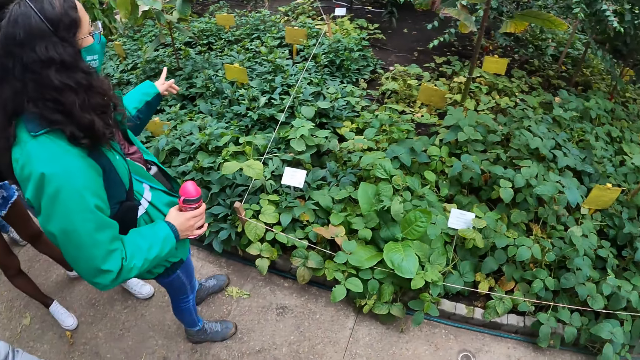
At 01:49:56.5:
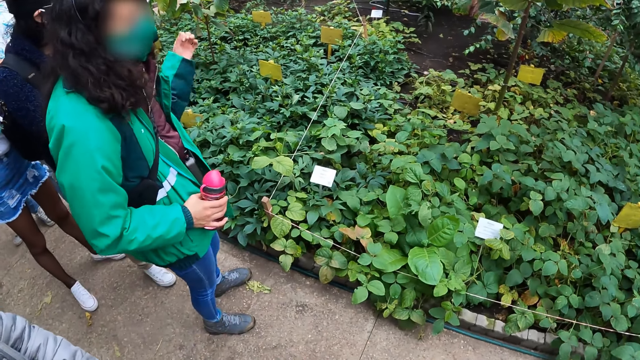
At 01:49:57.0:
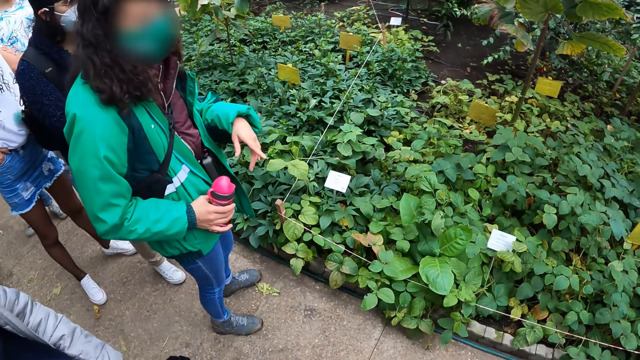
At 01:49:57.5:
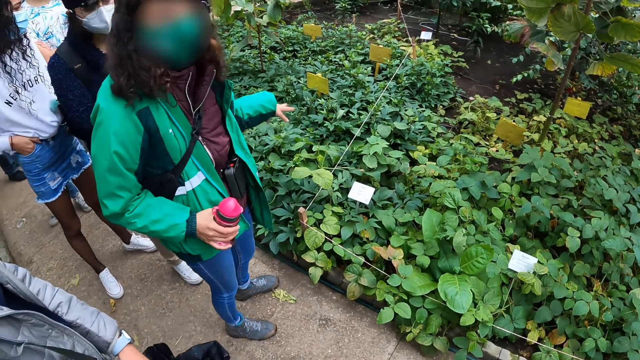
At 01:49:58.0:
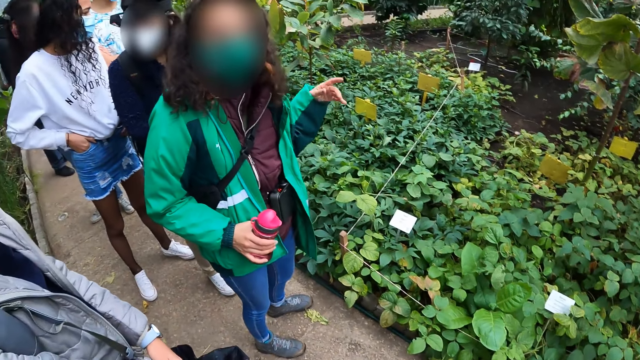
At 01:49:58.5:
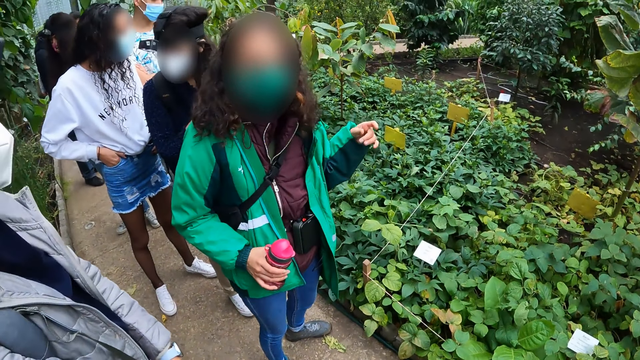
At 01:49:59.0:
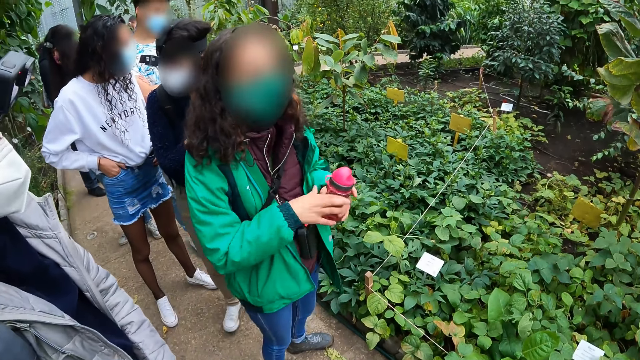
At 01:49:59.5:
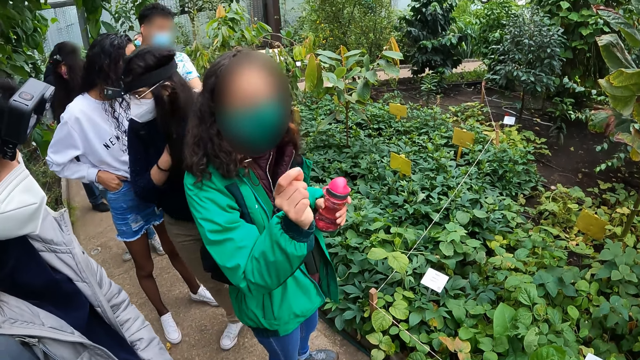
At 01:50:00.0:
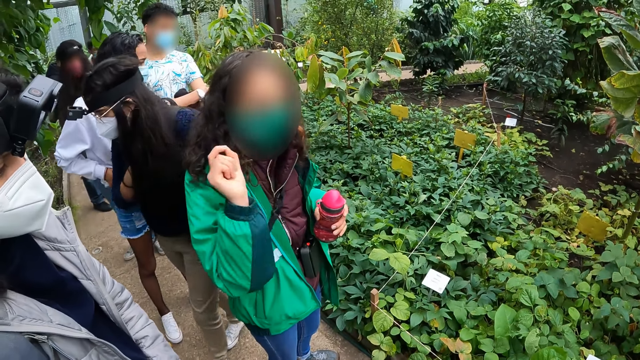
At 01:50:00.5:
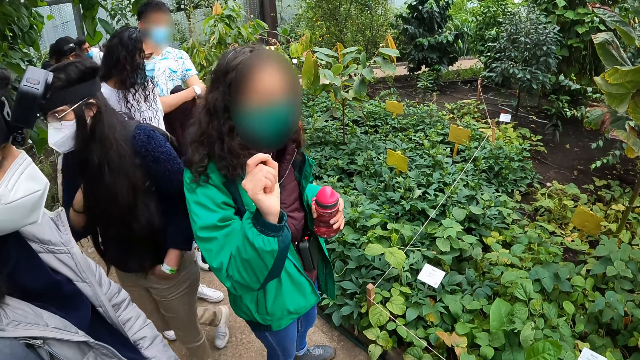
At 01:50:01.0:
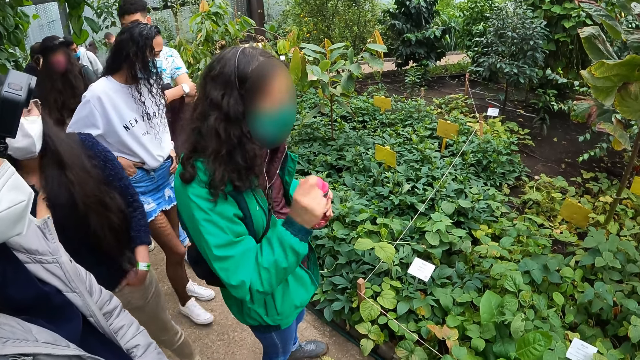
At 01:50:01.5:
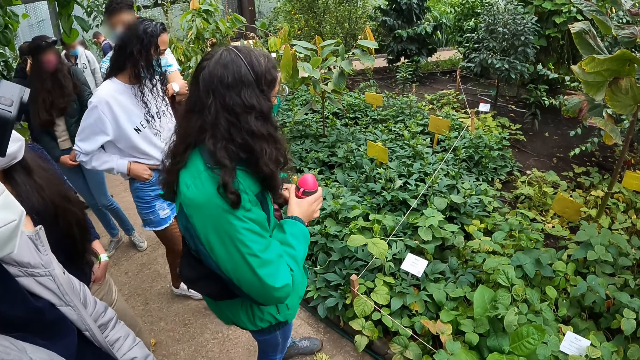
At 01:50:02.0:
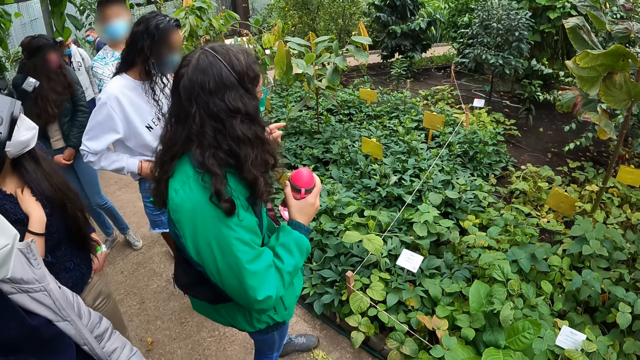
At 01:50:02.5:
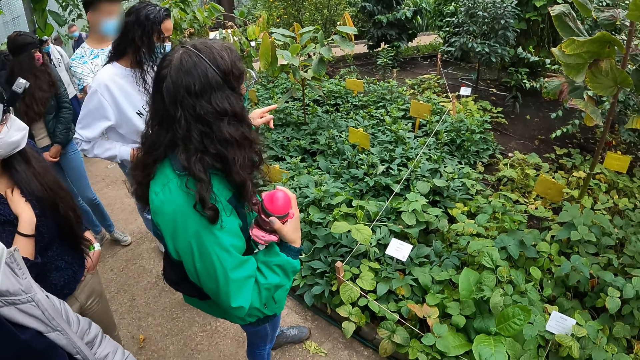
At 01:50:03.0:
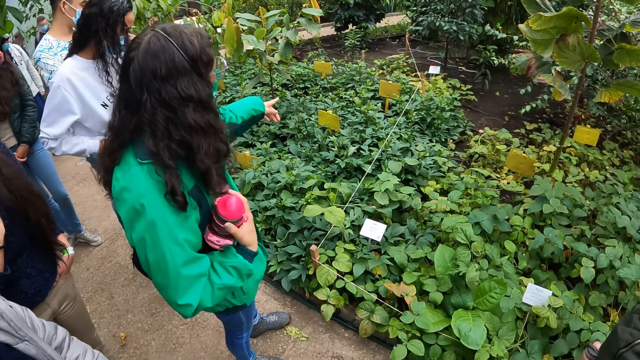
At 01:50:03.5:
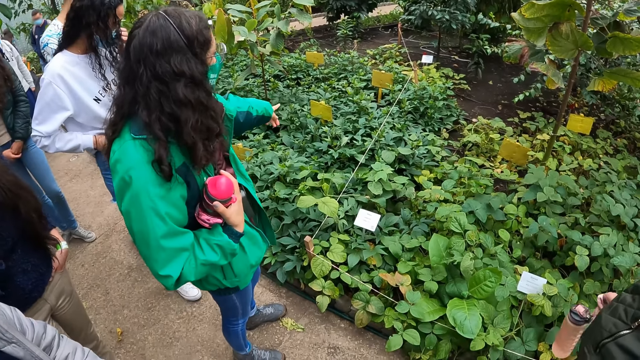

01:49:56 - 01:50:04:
The camera wearer looks around the field. A lady gestures out with her hand.

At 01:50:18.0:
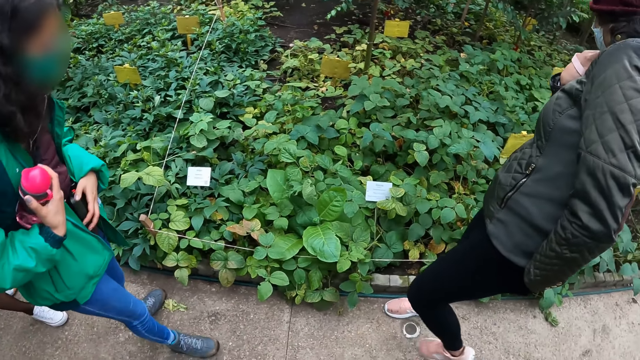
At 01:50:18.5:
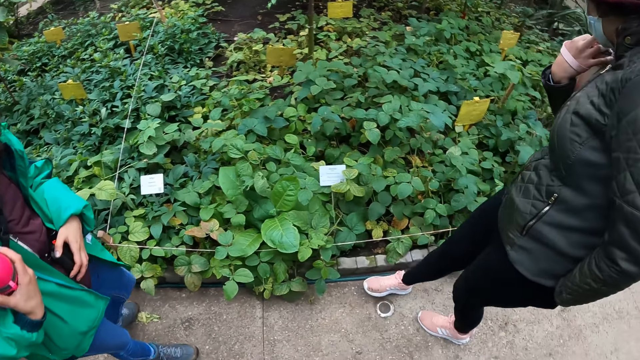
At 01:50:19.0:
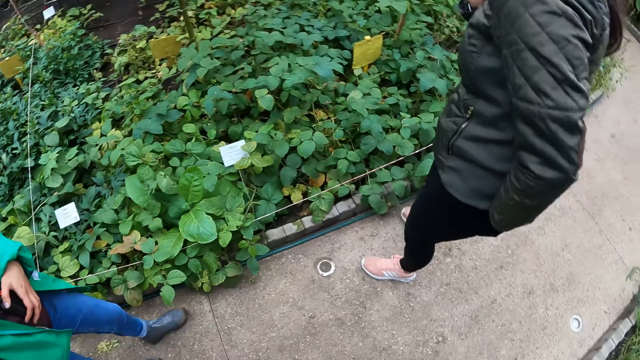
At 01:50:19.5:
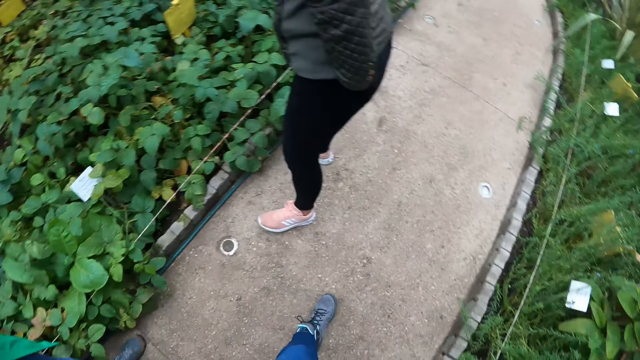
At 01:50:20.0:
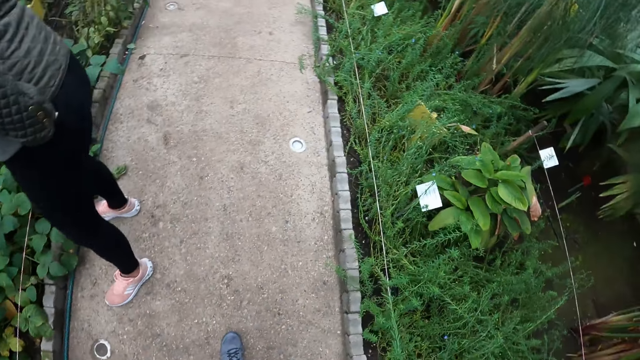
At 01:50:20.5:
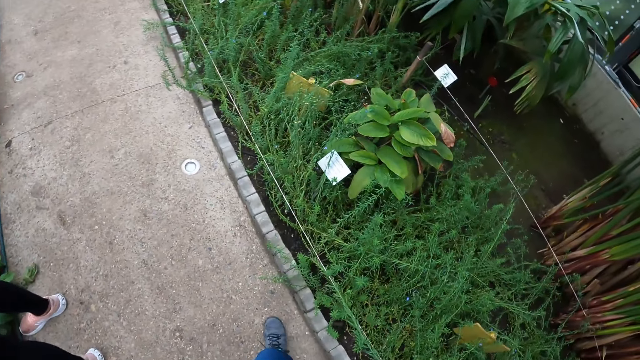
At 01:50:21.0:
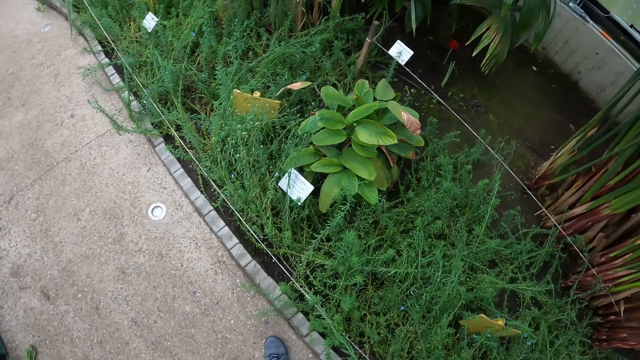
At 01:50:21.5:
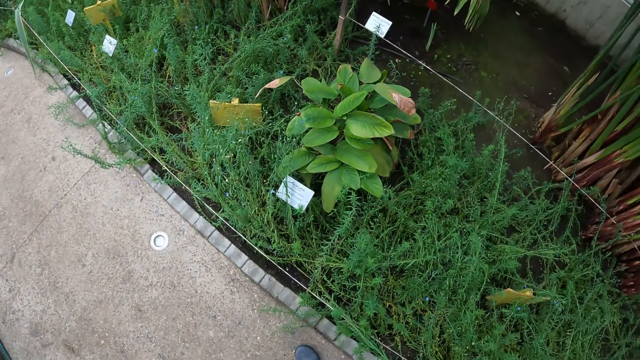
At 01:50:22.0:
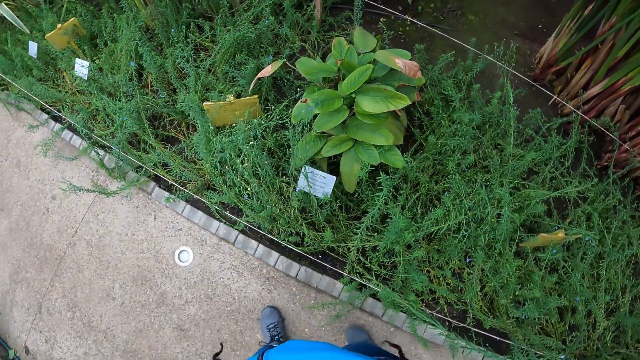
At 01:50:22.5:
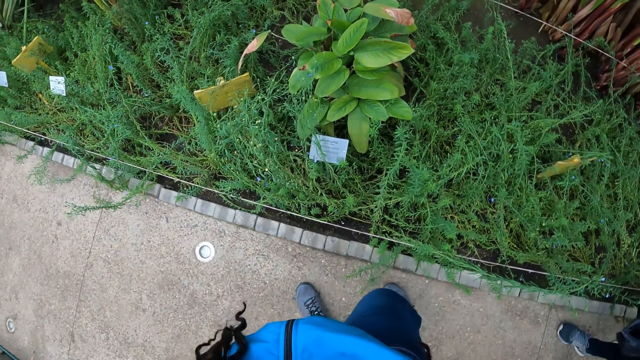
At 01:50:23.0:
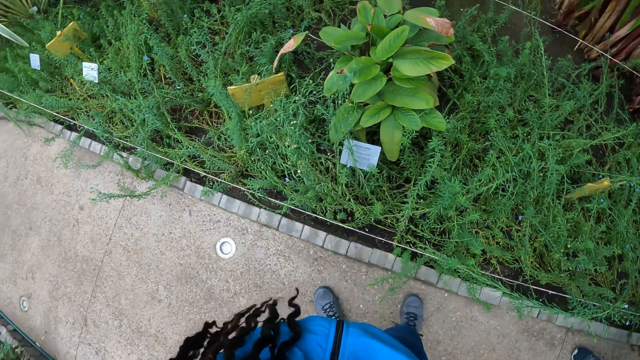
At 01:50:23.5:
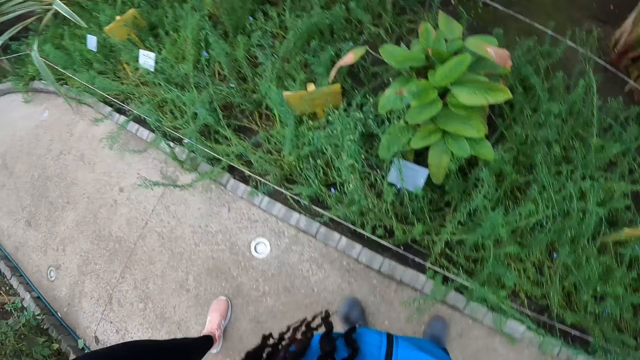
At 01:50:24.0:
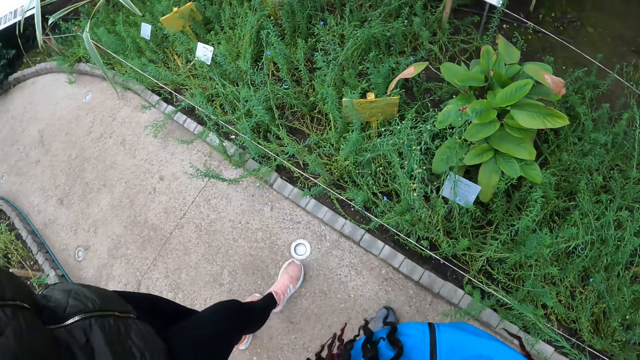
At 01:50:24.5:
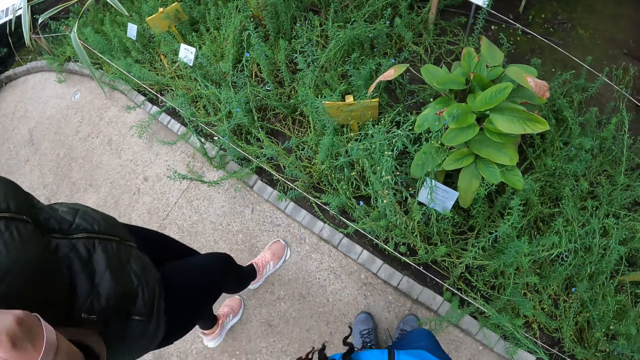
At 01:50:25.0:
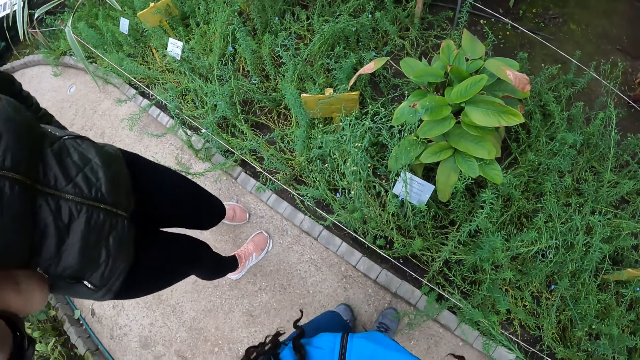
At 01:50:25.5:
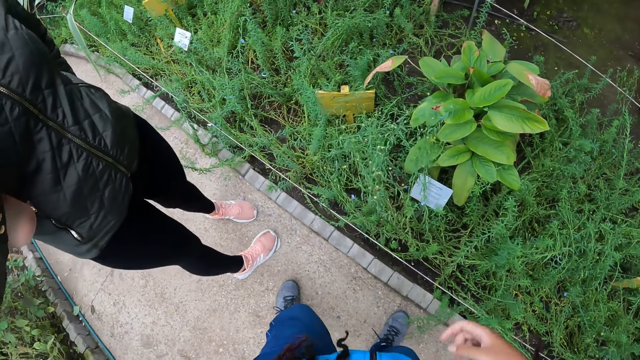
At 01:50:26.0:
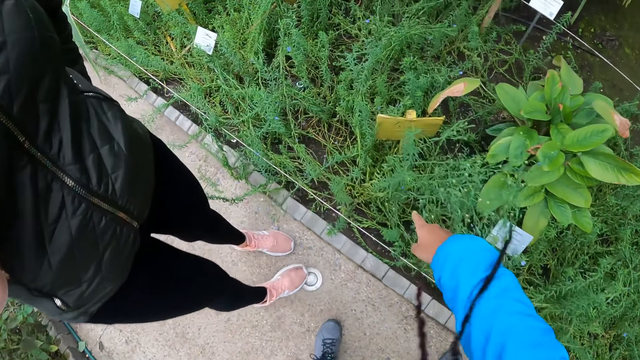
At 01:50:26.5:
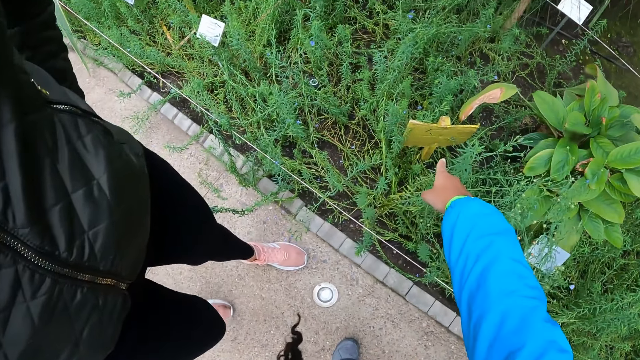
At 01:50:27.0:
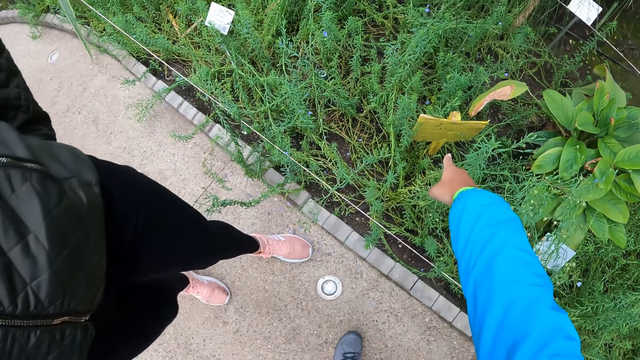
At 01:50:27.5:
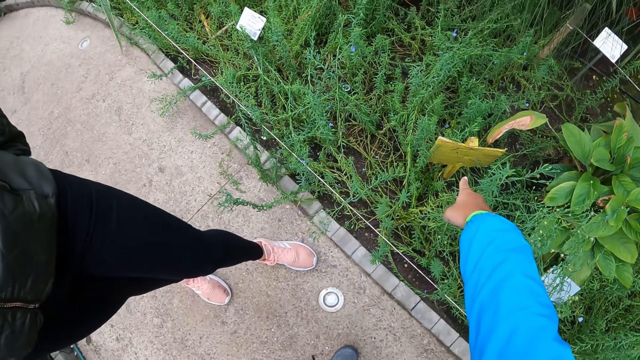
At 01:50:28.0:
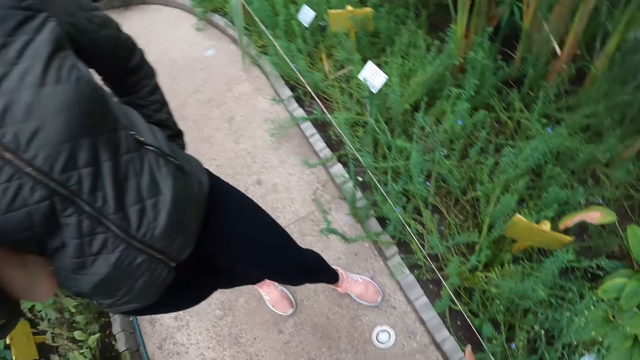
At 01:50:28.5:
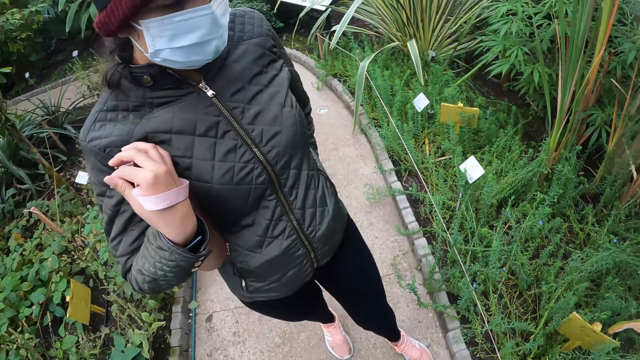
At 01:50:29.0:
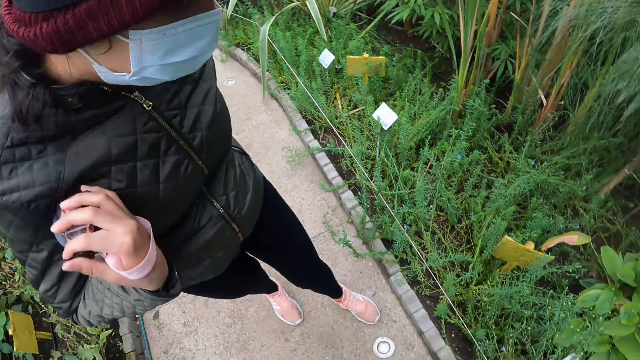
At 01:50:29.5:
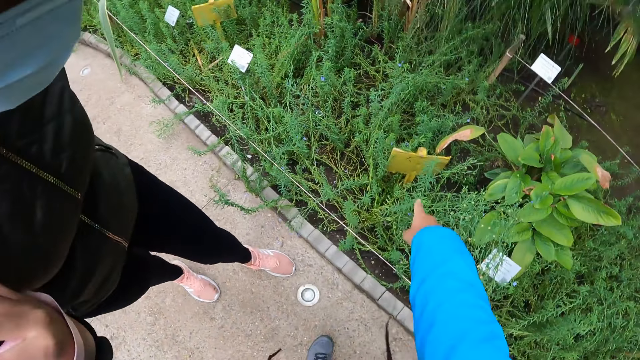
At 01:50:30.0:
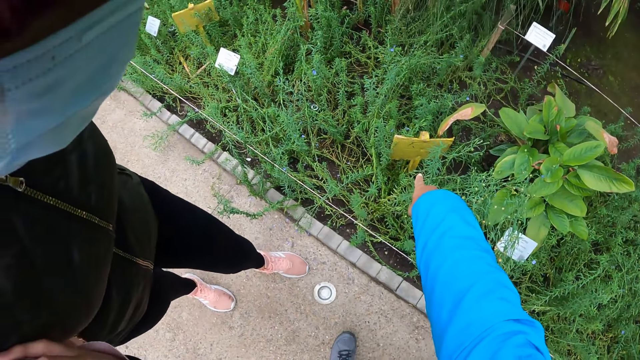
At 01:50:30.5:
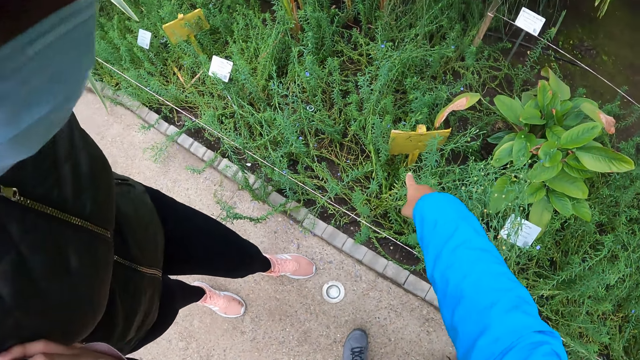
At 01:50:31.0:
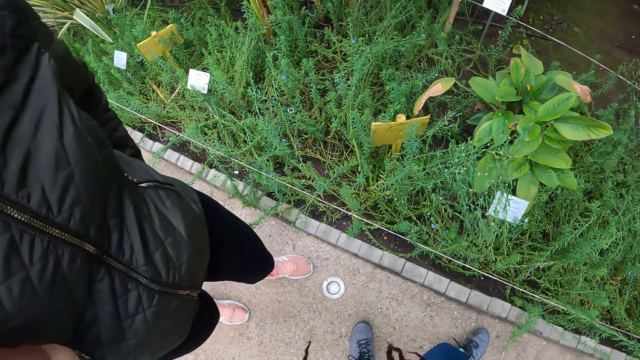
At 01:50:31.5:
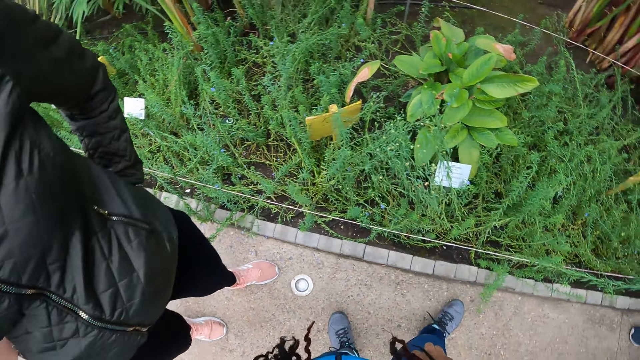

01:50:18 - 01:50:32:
The camera wearer looks around the field and walks around the field. They interact with a woman. They point out to the grass.
